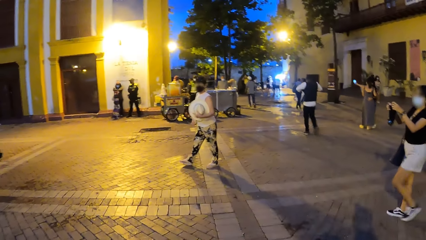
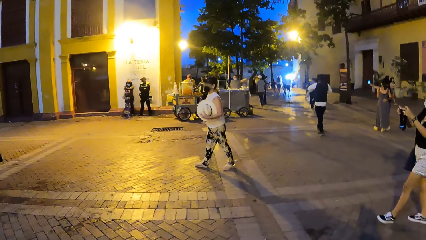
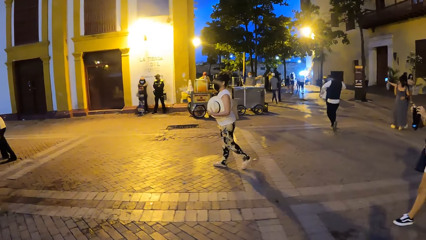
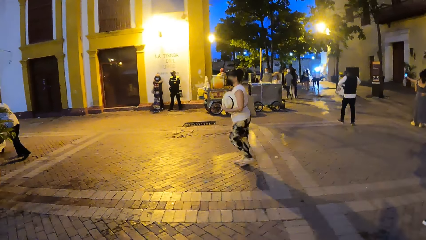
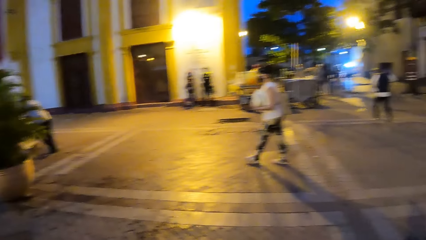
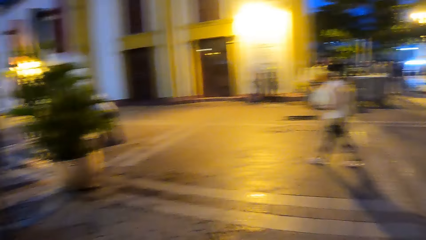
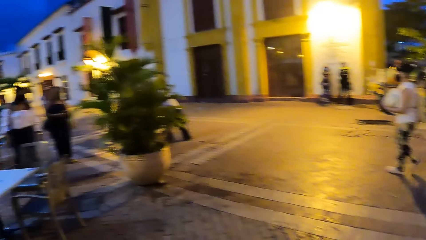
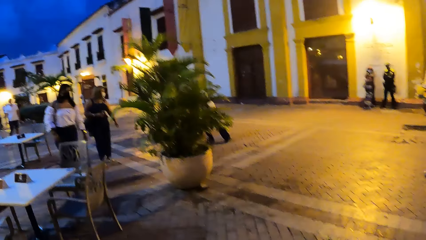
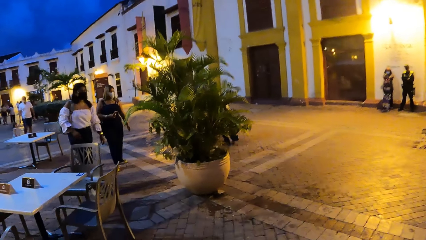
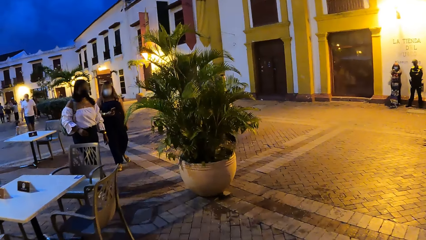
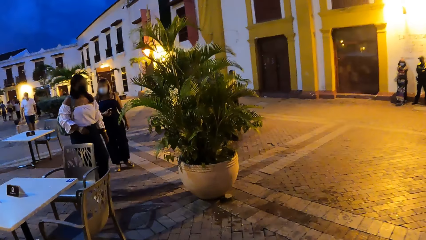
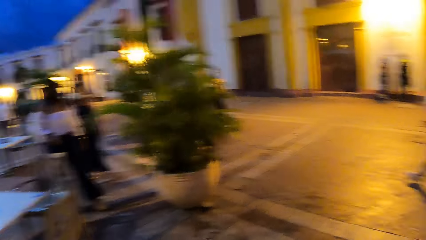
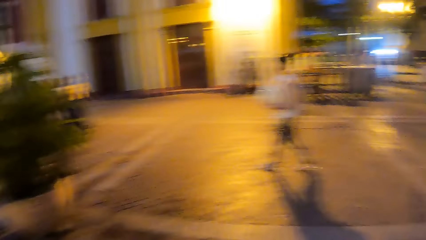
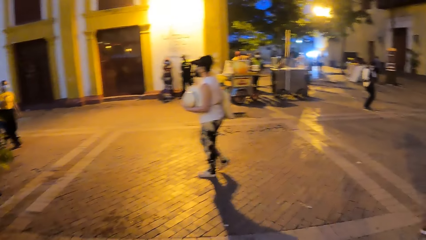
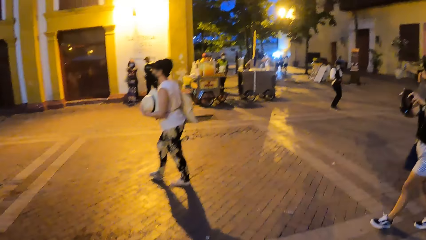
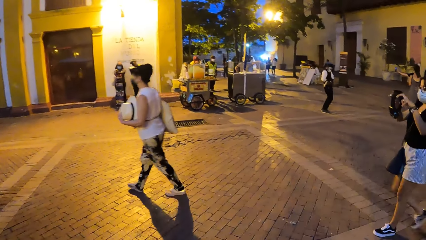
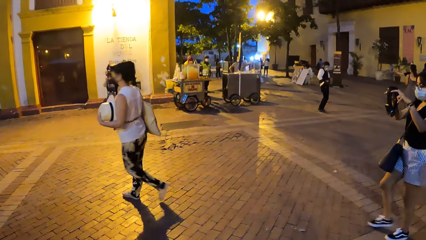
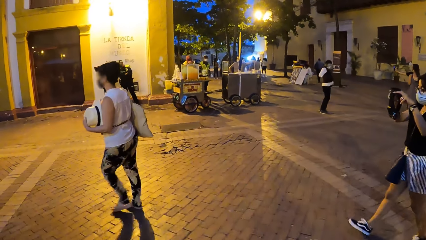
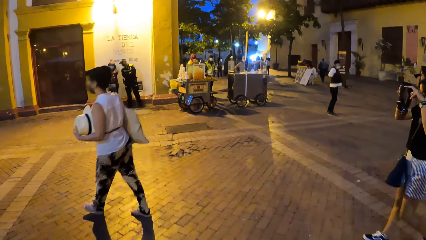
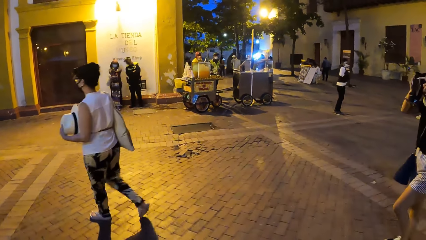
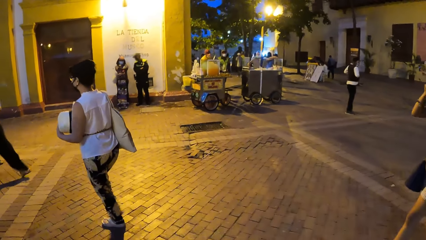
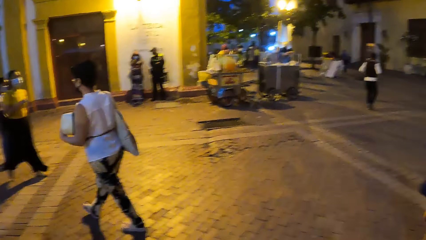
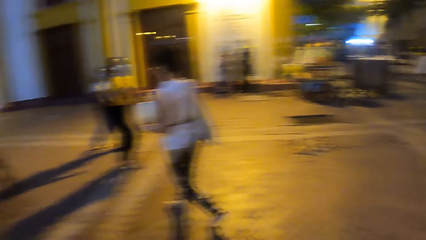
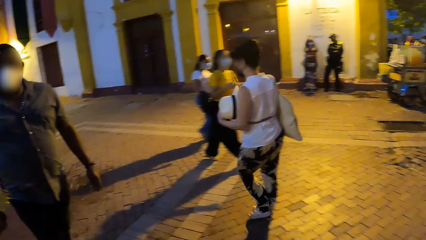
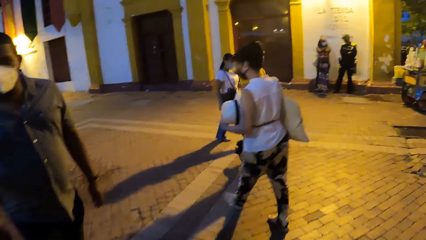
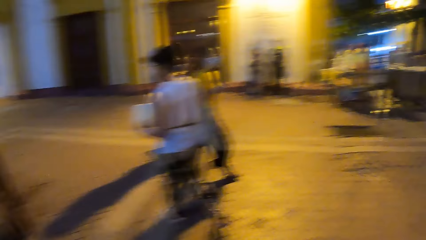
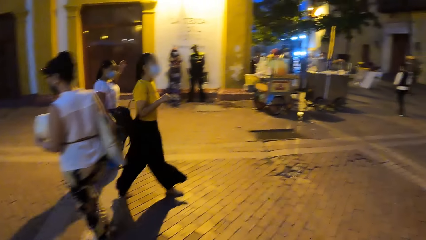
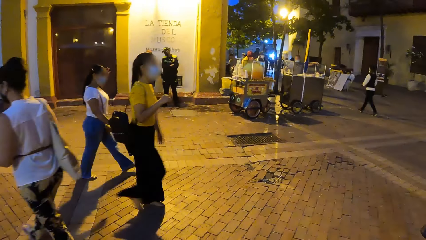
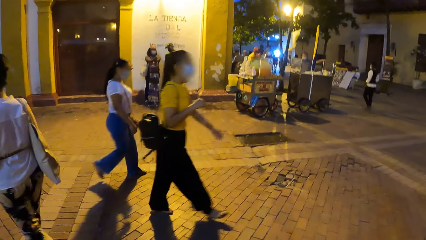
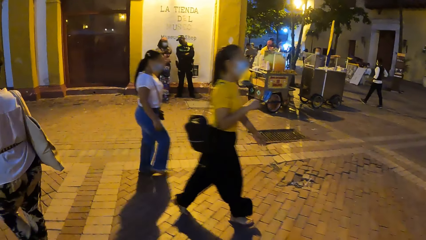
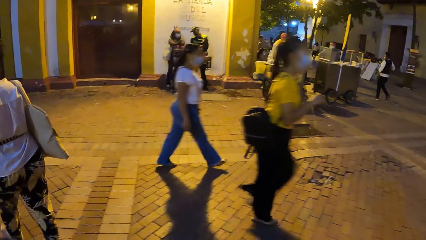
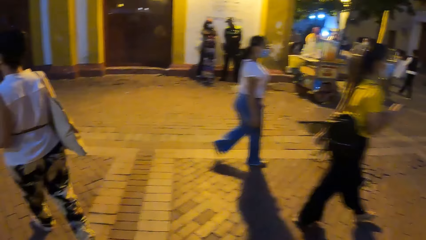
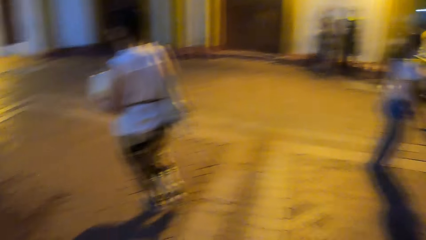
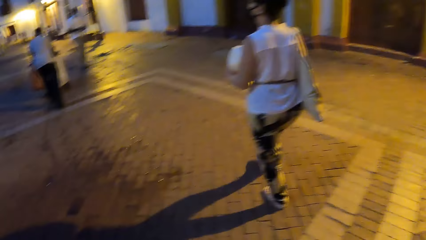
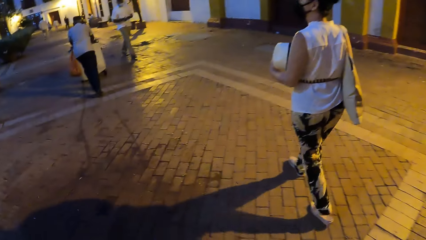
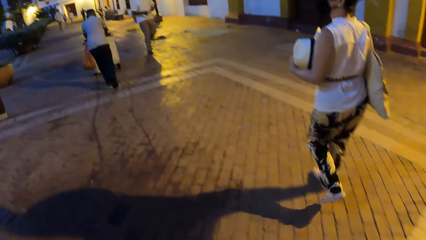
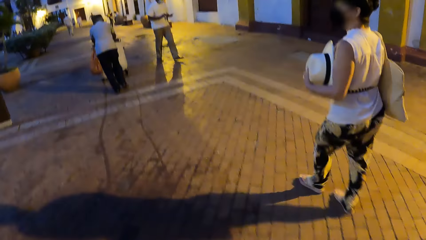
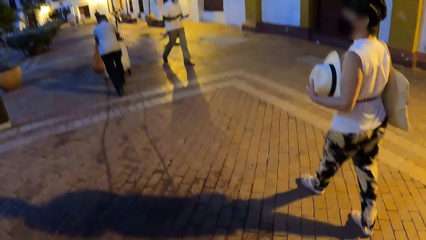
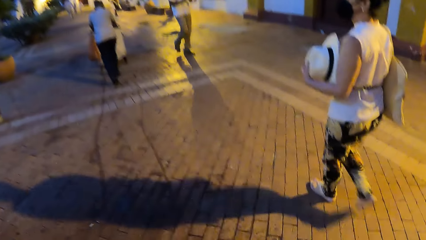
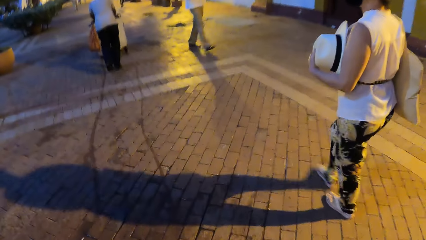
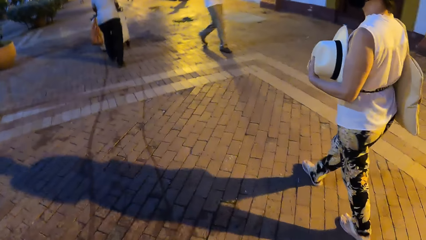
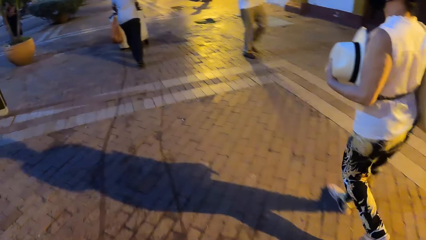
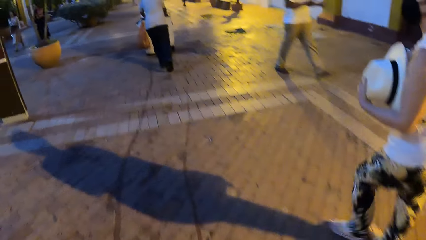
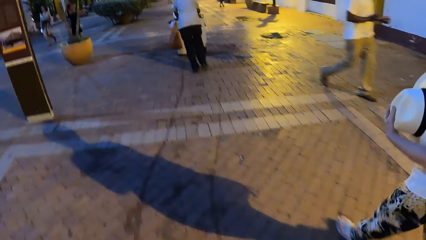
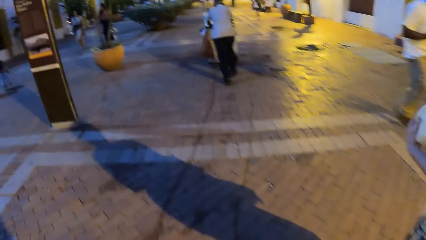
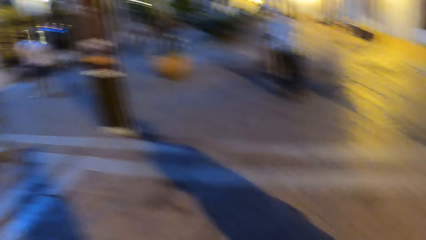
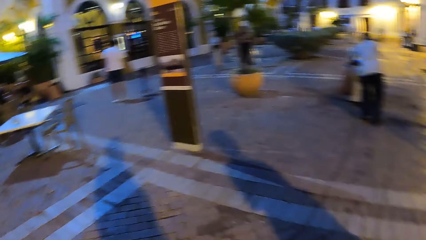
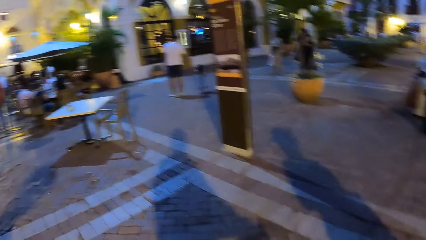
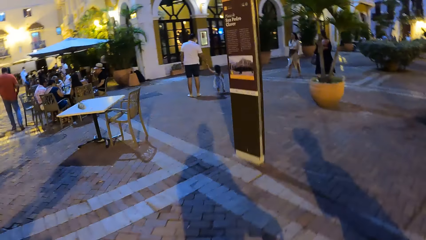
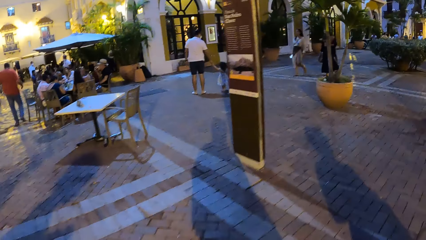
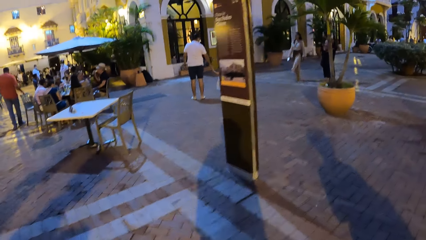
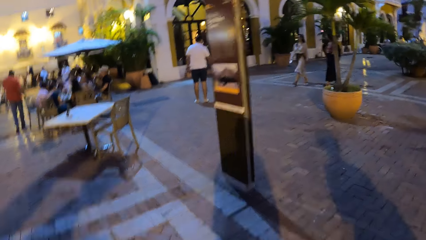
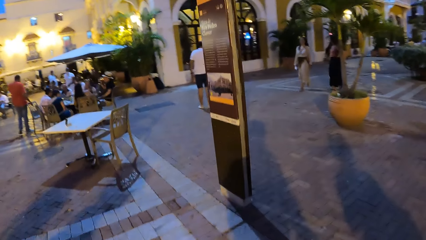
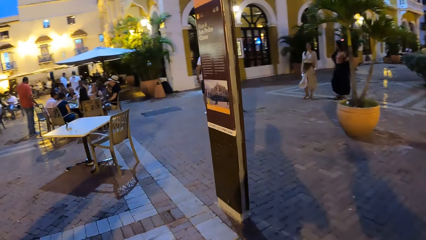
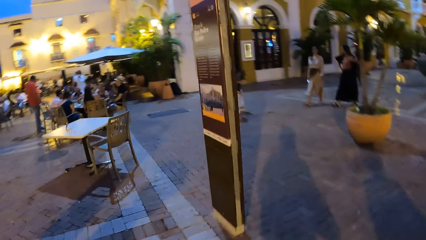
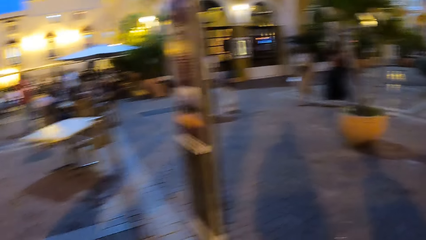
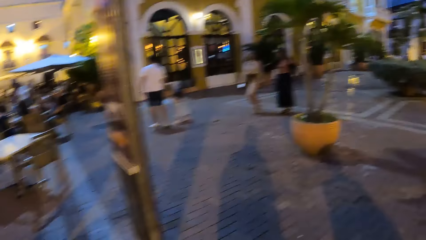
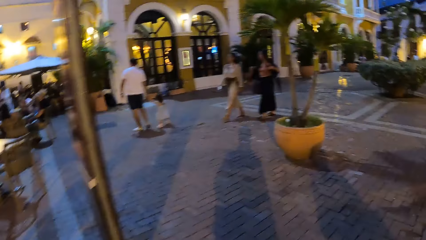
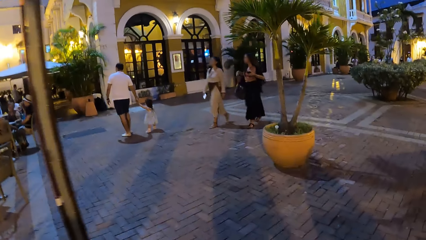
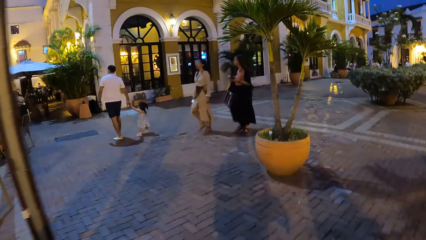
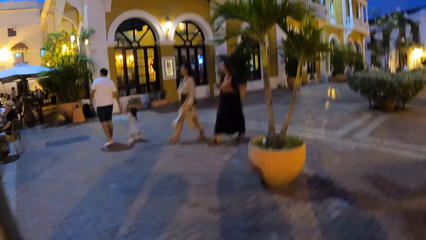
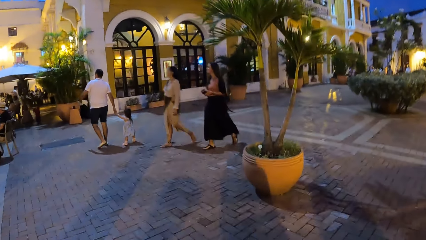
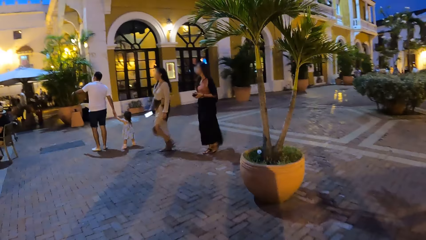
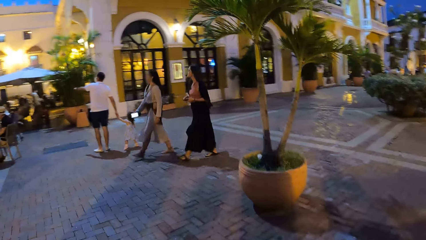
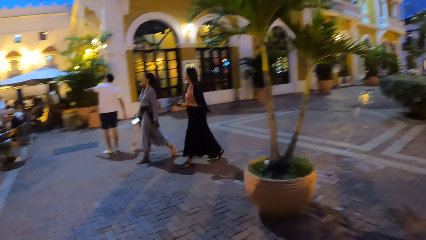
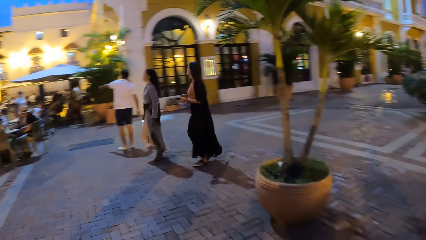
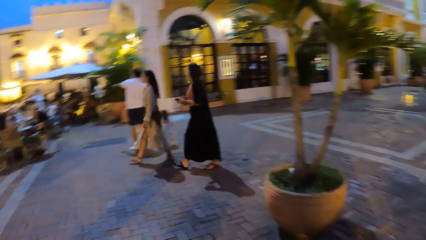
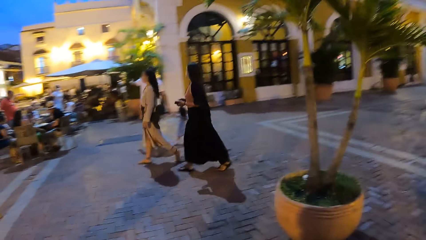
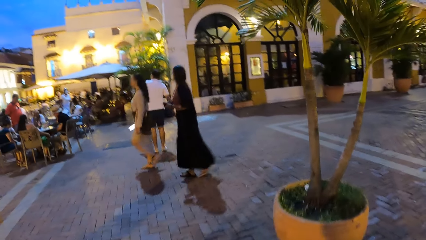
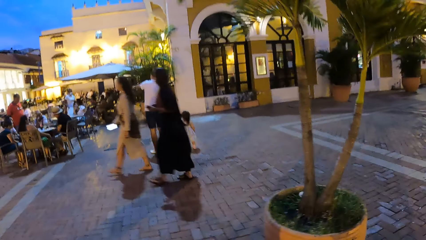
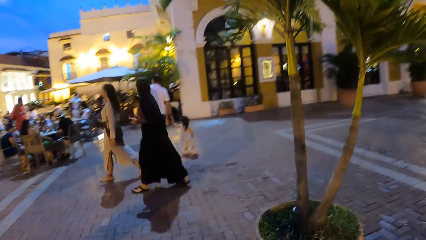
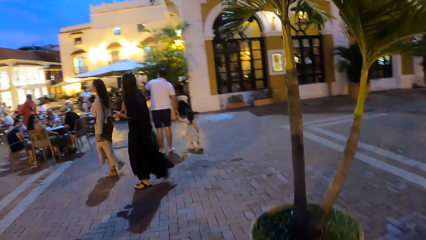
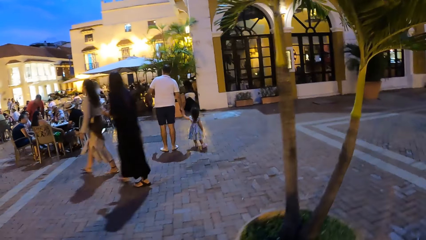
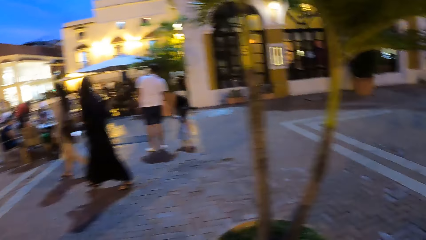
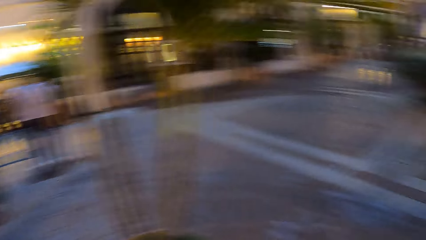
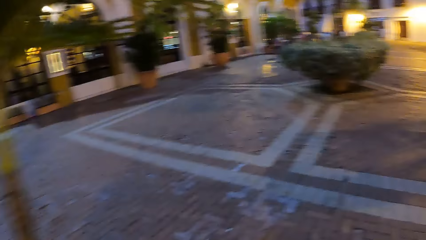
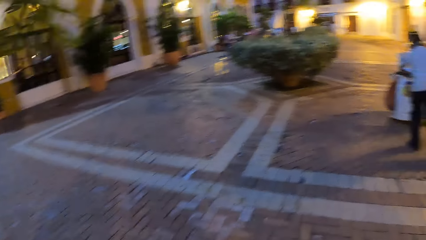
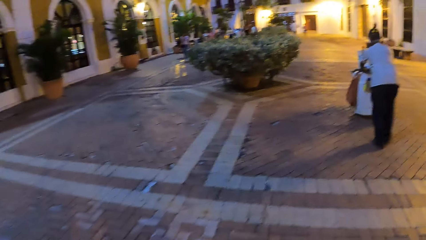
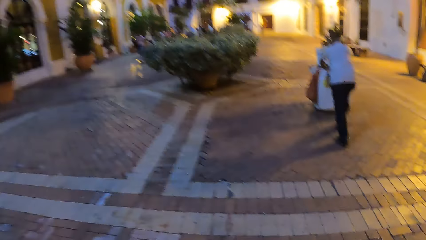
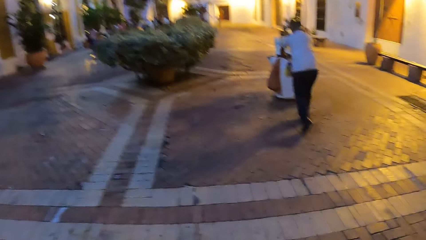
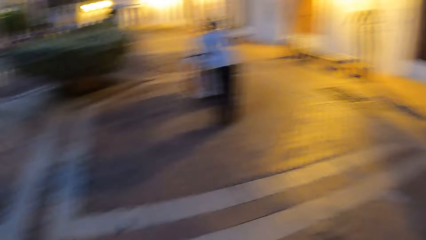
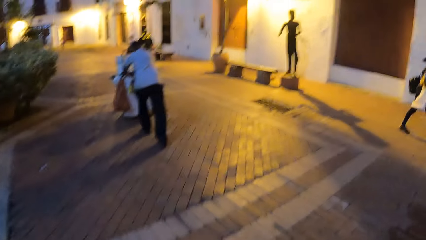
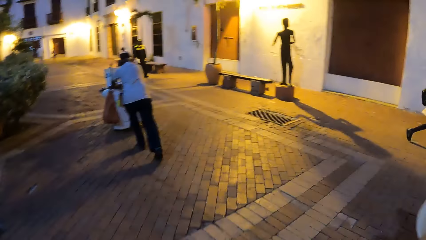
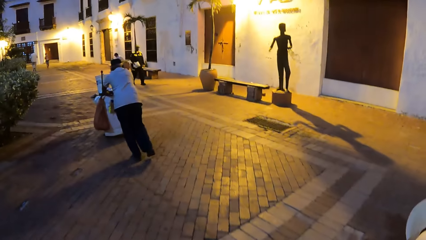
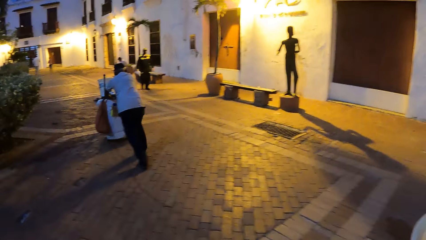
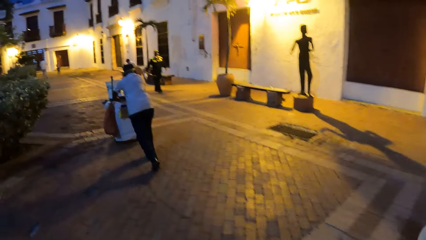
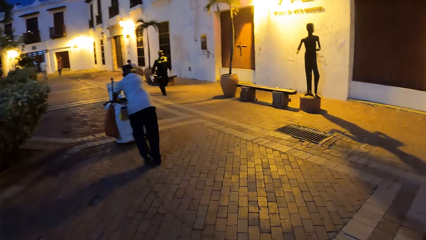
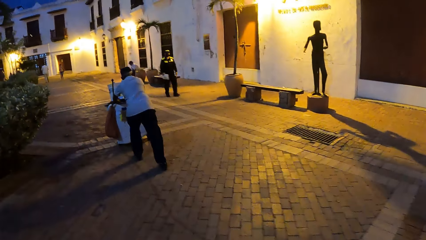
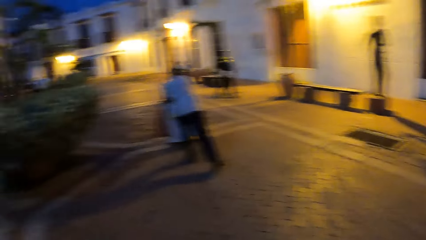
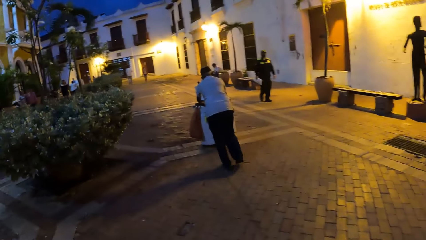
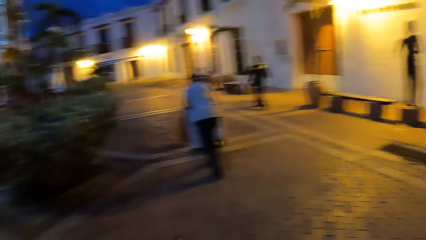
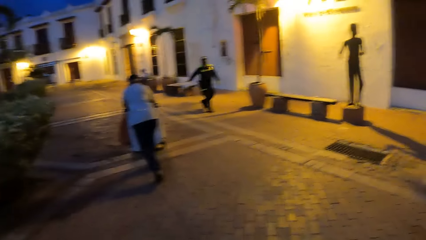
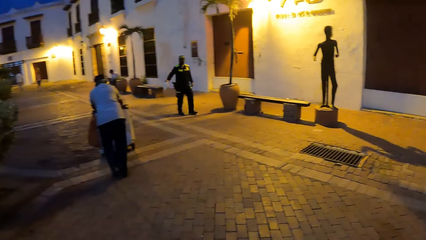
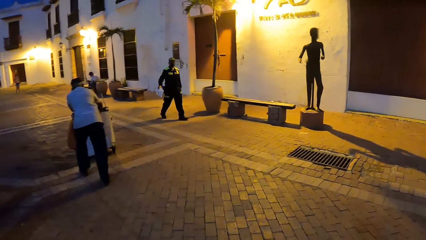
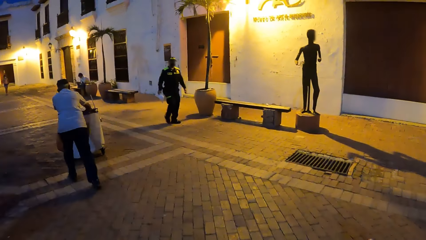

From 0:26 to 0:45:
The camera wearer looks around the road. They walk around the road.
